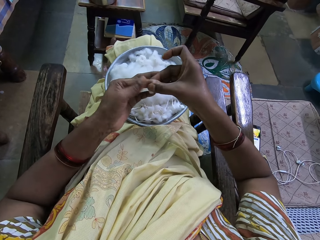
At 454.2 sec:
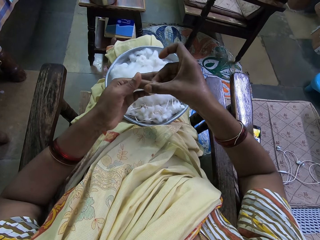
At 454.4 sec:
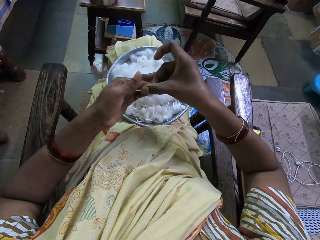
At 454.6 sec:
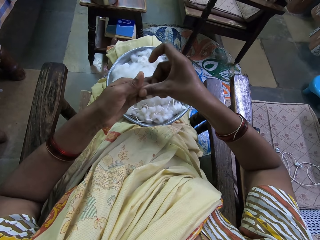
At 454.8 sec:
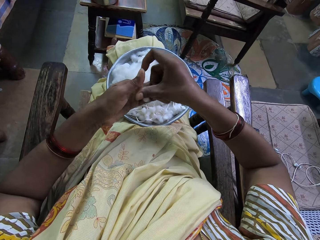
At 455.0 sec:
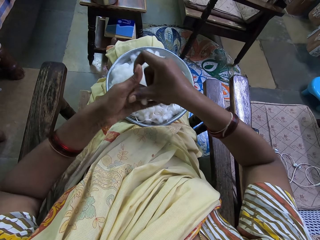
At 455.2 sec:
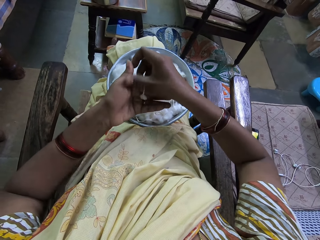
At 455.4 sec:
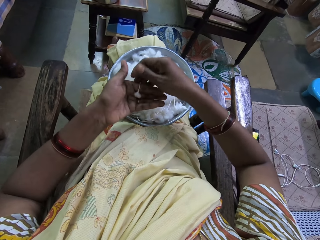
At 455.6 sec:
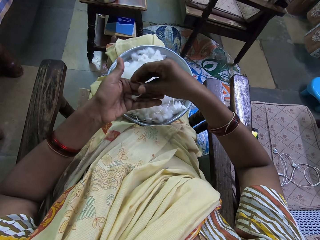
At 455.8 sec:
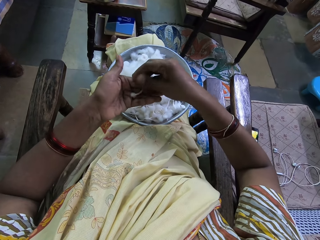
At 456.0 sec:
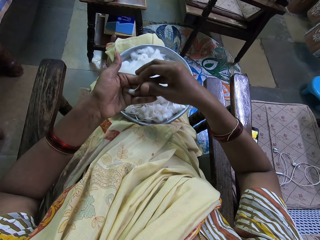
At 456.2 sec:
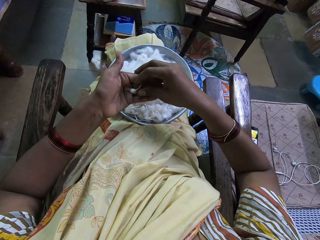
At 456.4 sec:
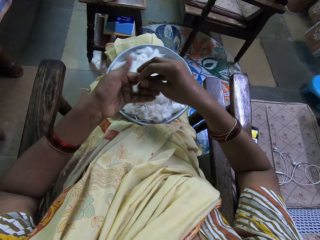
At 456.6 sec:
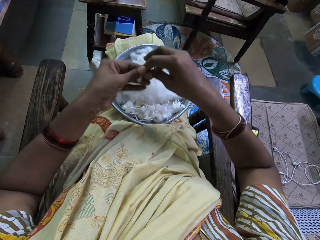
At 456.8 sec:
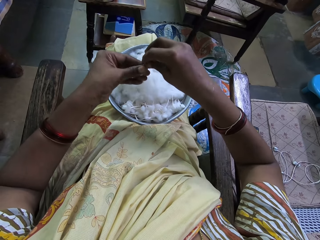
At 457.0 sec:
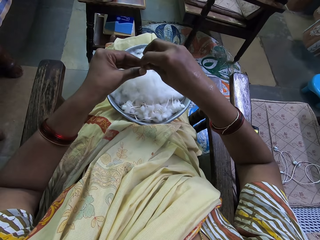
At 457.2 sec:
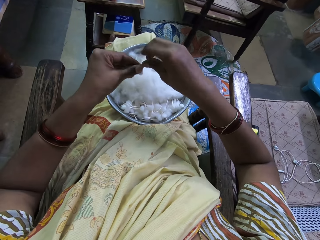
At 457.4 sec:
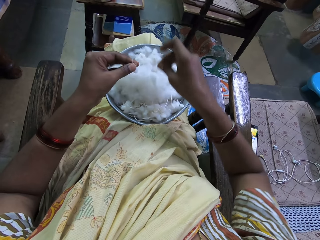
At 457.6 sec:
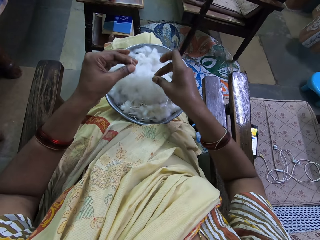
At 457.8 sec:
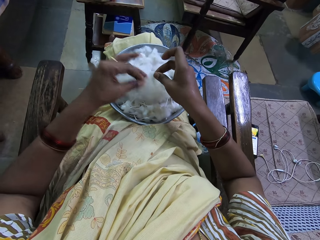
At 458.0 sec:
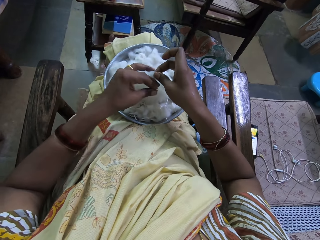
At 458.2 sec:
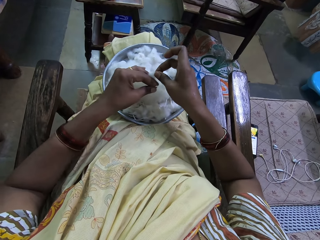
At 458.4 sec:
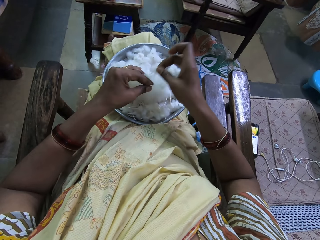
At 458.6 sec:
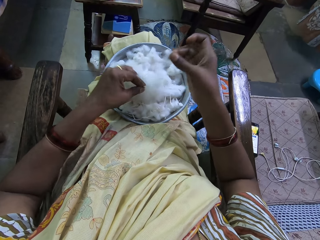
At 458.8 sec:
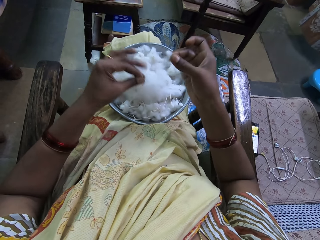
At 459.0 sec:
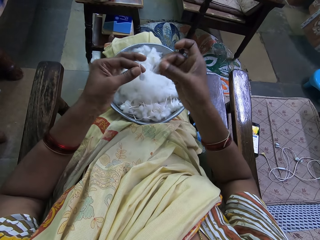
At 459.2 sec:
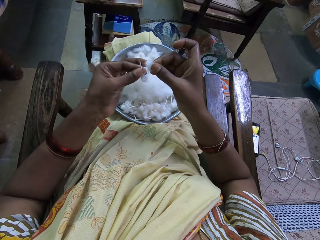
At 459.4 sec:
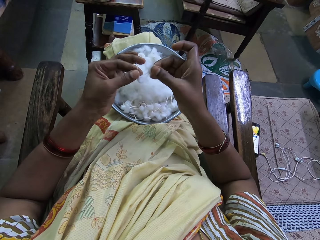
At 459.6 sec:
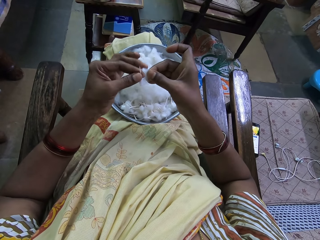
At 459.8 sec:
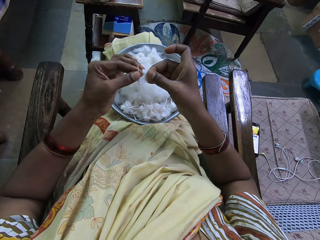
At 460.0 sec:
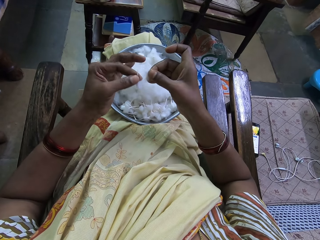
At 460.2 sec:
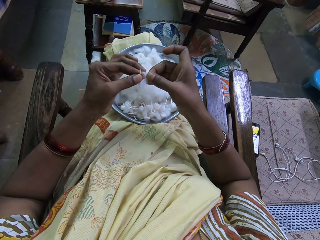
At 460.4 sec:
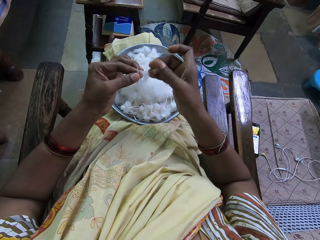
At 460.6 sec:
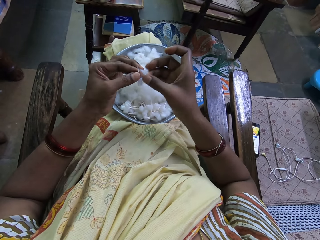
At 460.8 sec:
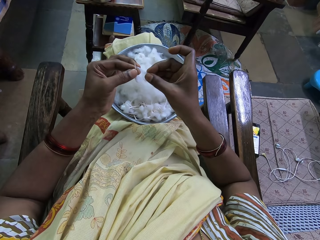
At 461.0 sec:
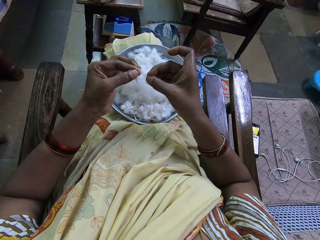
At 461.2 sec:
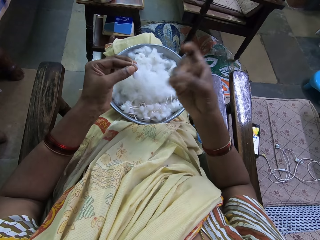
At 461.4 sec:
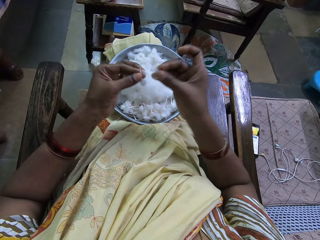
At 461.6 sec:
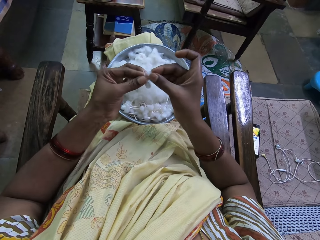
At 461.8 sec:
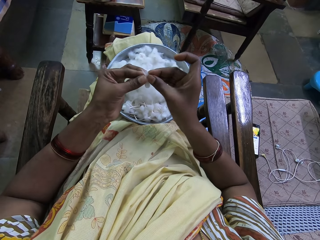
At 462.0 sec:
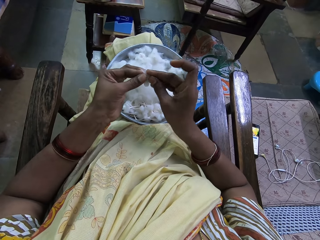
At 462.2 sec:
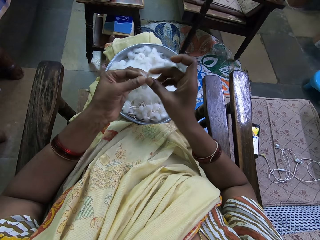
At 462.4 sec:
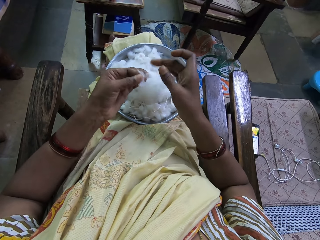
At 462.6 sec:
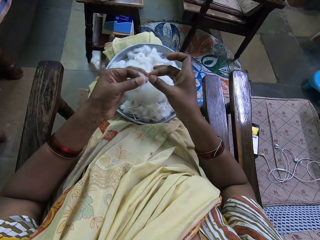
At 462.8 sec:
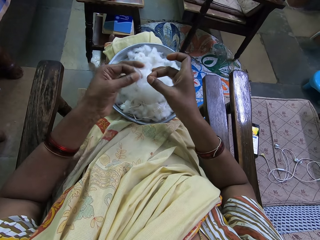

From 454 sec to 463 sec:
The camera wearer cuts the cotton in the tray. She picks a cotton. She stretches the cotton. She joins the cottons in her hands.

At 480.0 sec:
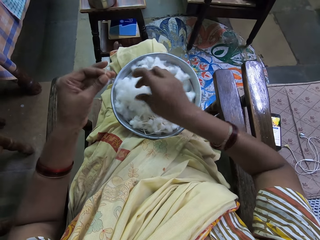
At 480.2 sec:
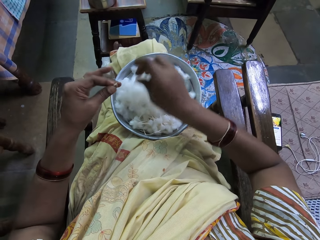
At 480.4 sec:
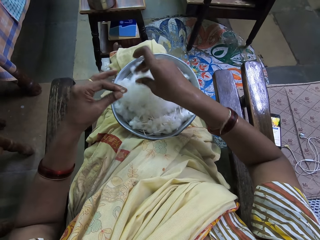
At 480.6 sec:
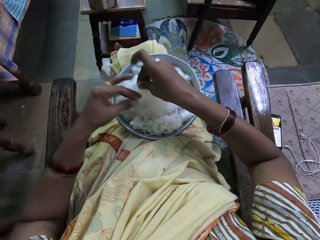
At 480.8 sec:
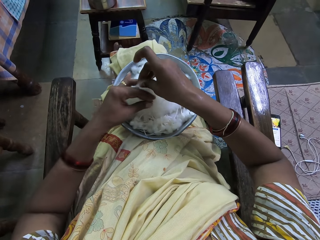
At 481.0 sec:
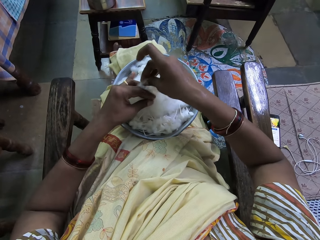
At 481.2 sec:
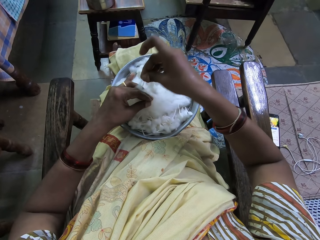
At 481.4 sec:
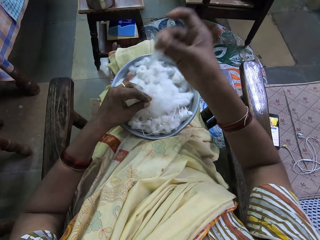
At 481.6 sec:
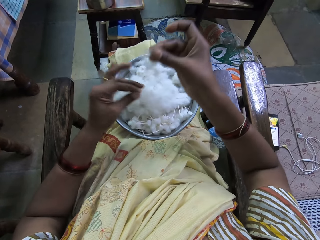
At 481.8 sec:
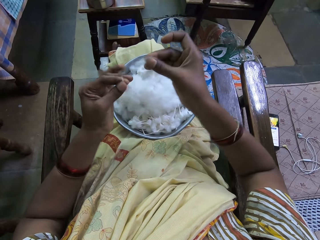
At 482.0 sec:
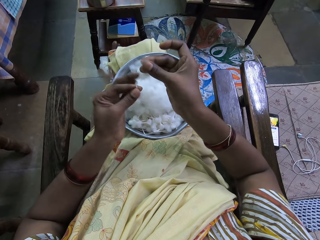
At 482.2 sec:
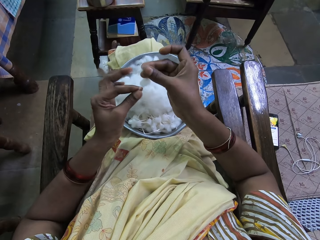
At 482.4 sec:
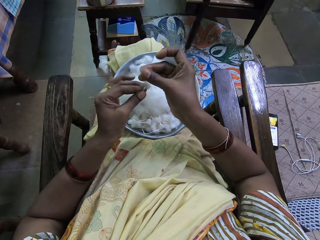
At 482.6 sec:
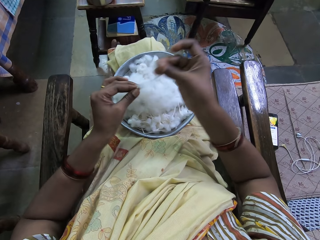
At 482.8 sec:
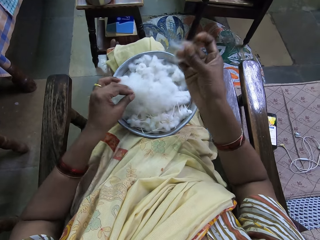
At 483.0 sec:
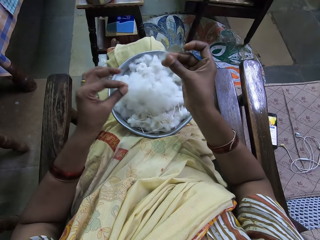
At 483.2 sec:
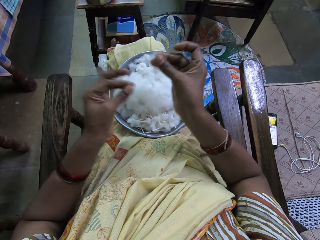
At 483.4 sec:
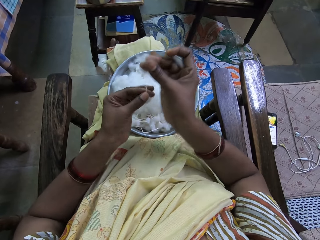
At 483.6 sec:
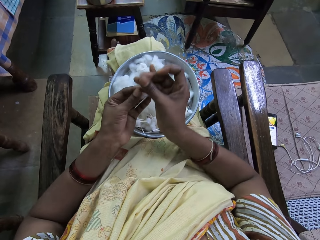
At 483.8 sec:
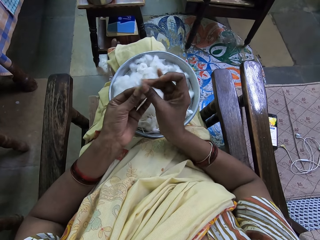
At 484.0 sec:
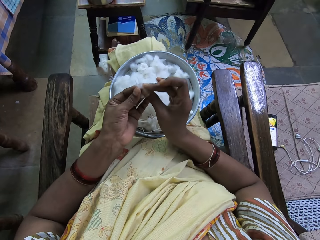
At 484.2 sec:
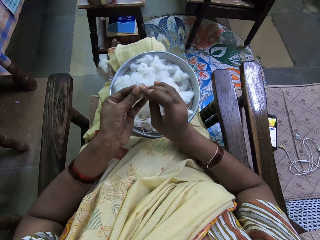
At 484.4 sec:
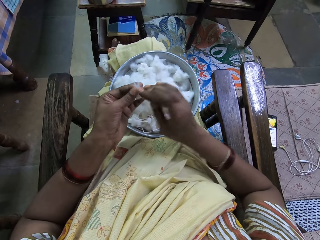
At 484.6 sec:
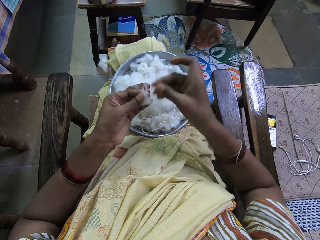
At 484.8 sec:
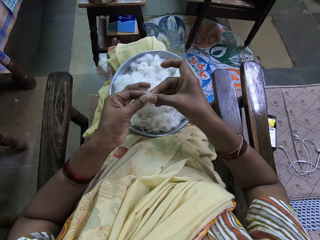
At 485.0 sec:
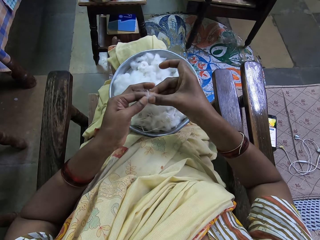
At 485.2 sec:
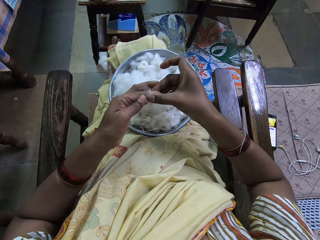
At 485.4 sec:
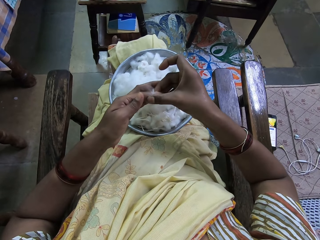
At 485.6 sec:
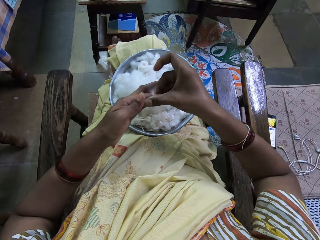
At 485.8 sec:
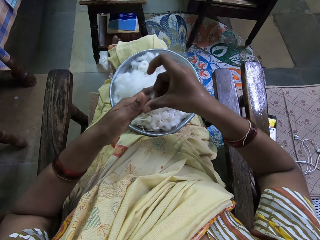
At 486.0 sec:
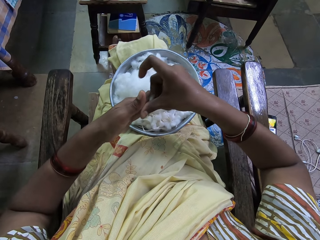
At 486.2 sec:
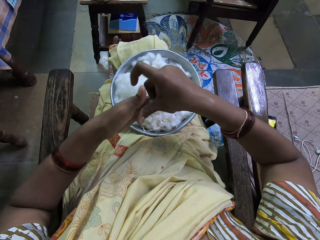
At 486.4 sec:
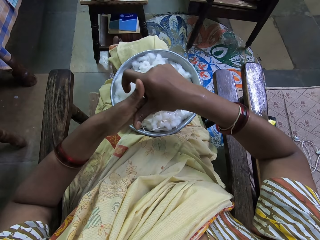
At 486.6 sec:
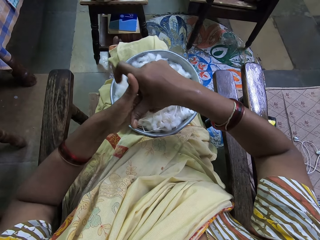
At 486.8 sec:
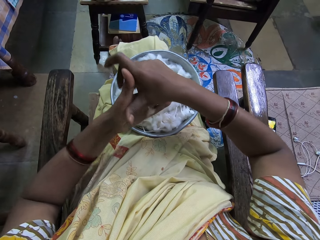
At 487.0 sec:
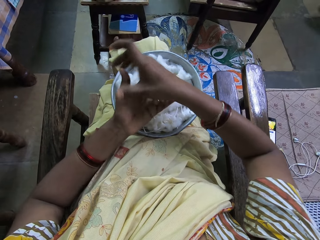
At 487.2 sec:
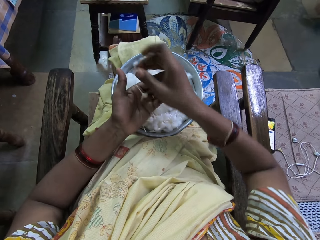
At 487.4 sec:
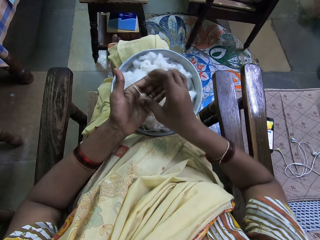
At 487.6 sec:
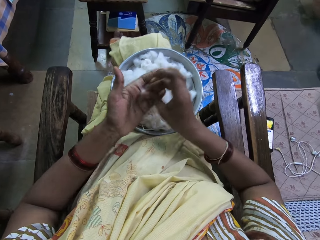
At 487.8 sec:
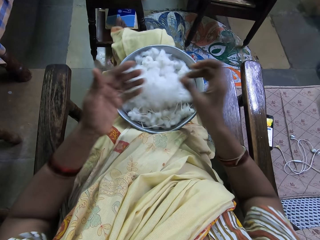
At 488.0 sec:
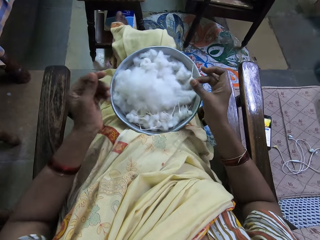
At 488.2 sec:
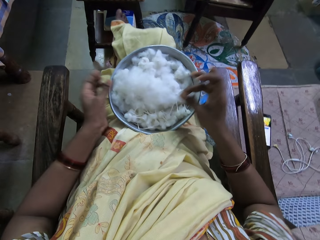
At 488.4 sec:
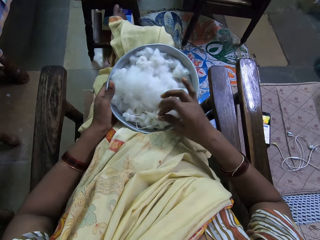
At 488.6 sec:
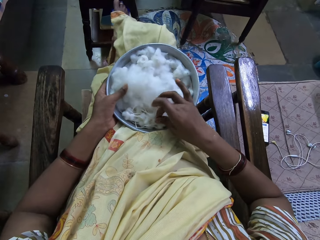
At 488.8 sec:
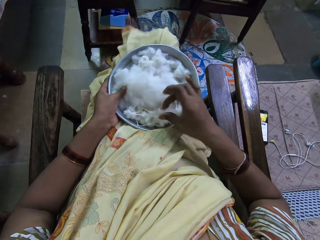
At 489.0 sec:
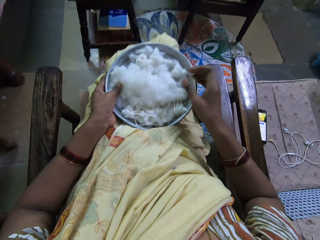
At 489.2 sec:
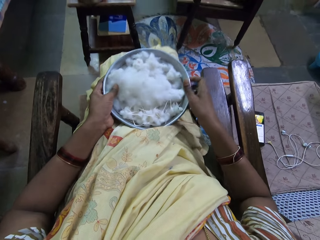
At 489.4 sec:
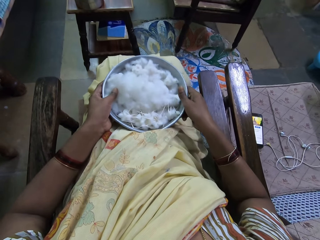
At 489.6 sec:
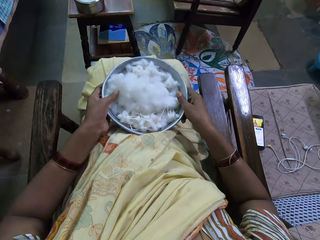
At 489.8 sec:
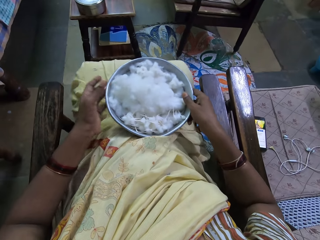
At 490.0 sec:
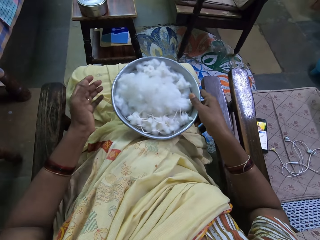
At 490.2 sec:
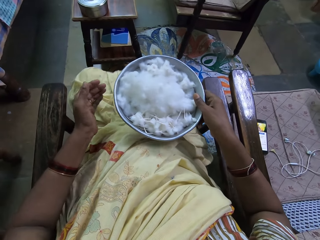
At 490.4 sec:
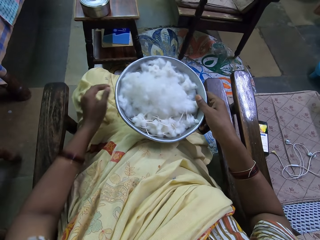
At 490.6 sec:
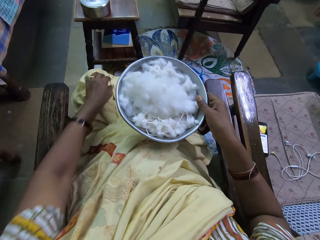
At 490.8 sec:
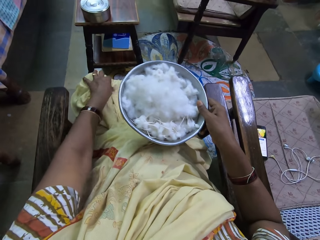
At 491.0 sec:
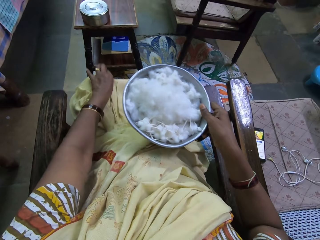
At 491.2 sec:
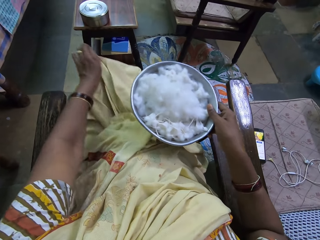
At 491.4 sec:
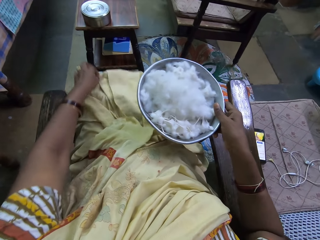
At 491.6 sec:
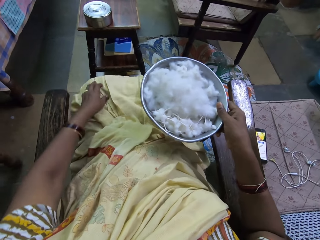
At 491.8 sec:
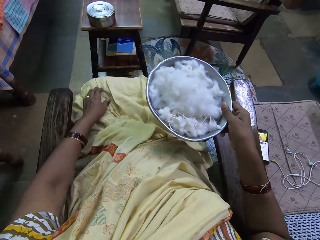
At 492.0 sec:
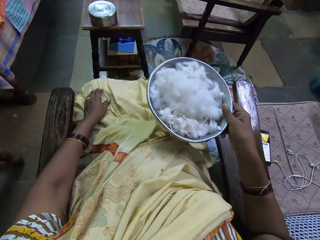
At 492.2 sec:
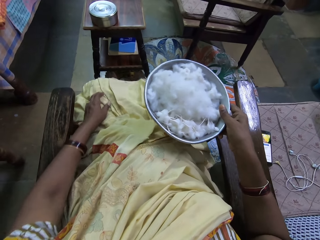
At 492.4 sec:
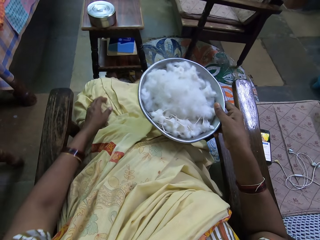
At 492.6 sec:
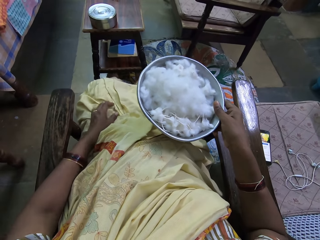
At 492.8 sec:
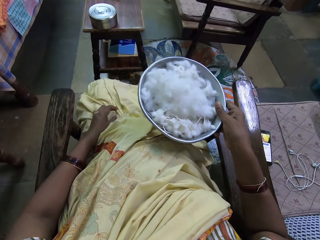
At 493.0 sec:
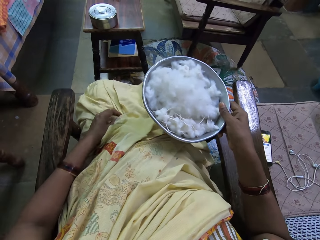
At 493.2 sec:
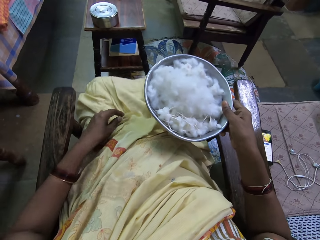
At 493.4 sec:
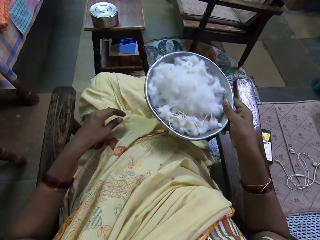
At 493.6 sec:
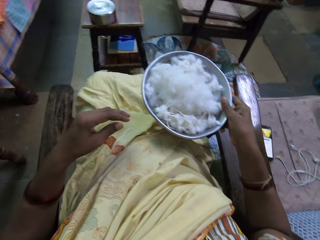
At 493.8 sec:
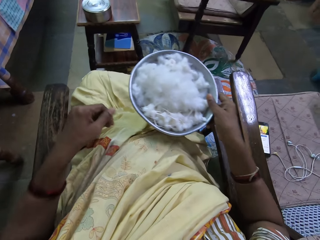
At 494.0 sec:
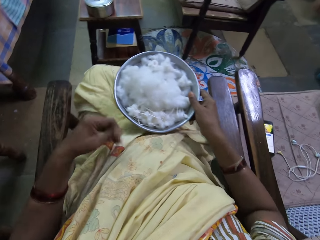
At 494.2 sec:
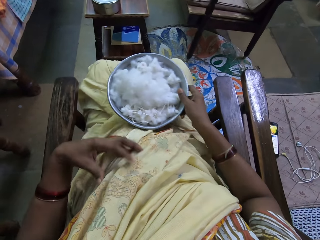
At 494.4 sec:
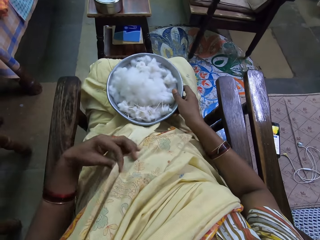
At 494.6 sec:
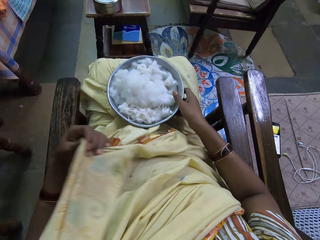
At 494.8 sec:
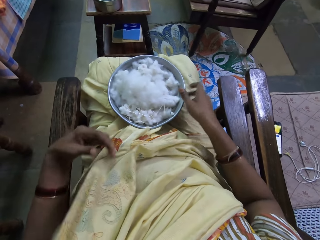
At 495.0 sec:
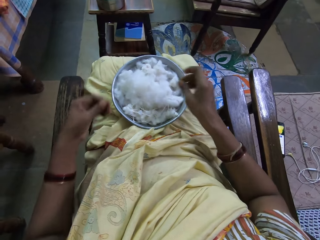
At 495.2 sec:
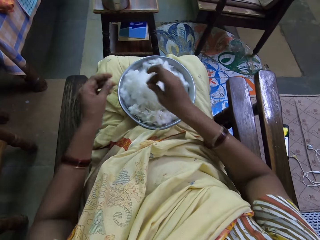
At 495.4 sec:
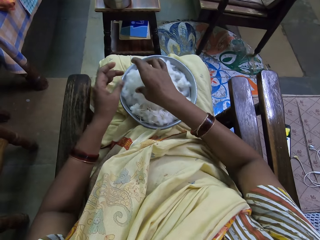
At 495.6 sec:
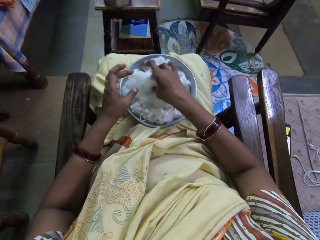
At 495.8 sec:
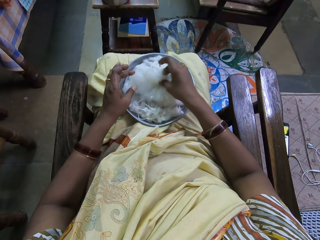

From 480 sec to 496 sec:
The camera wearer picks a cotton. She cuts the cotton in the tray. She joins the cotton in hands. She rolls the cotton in hands. She drops the cotton in the tray. She lifts the cotton tray from her laps. She adjusts her cloth. She looks around. She drops the cotton tray on her laps.
